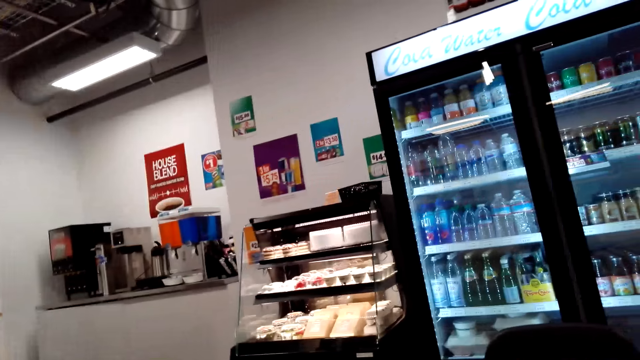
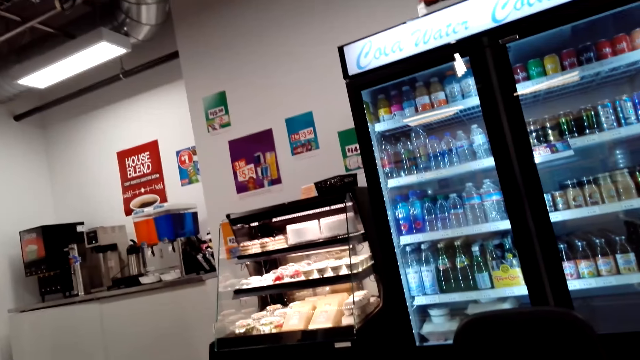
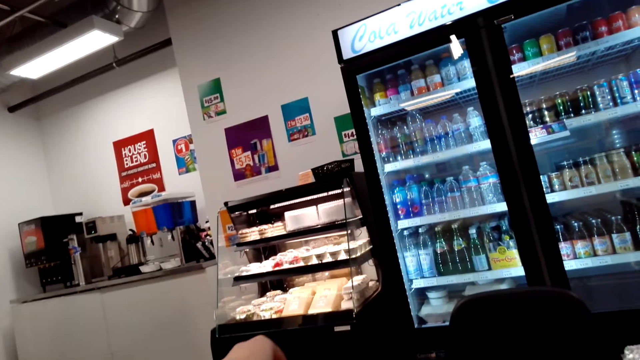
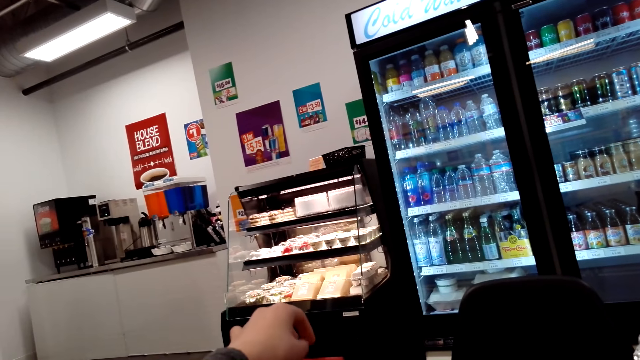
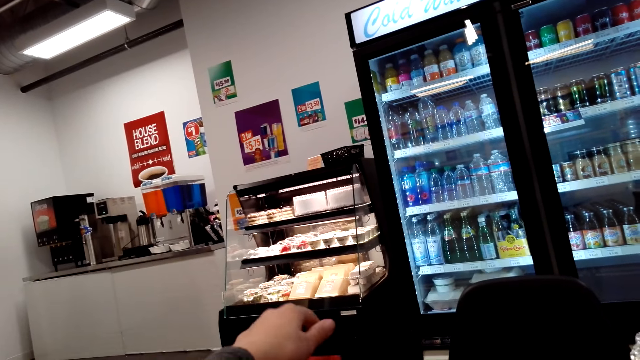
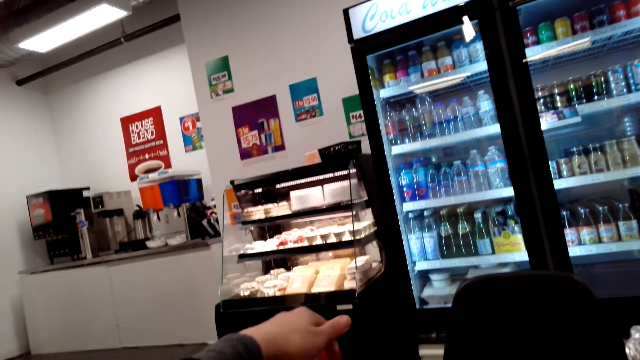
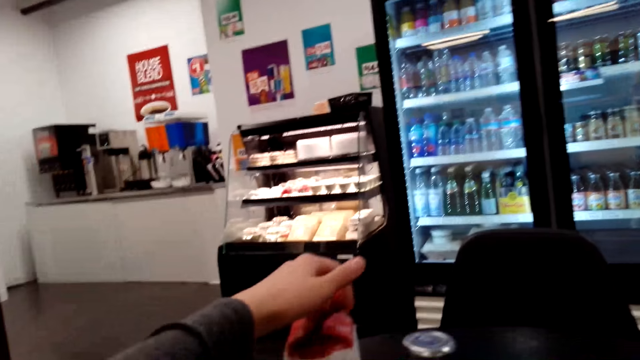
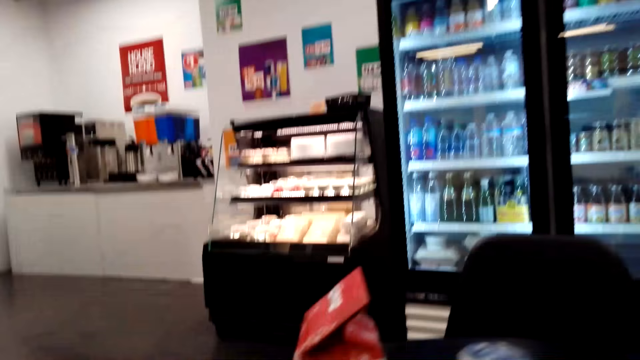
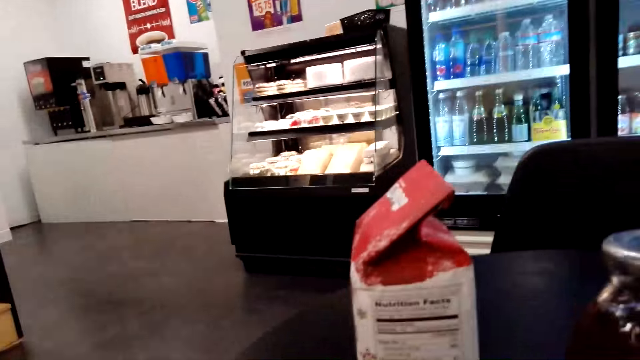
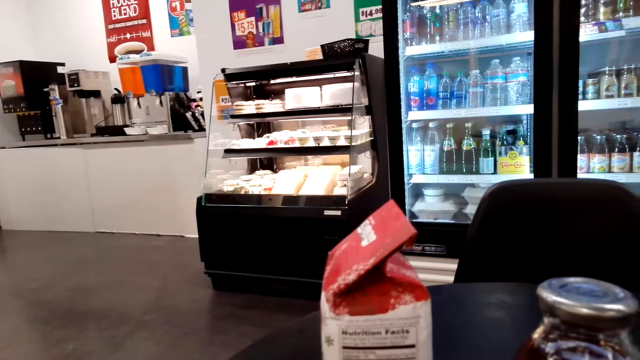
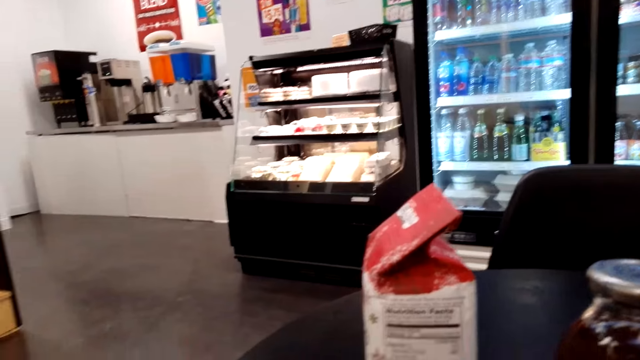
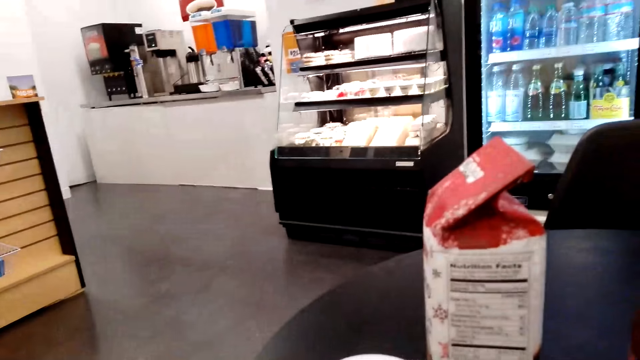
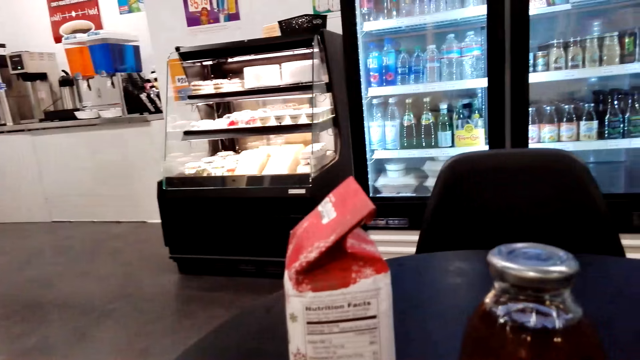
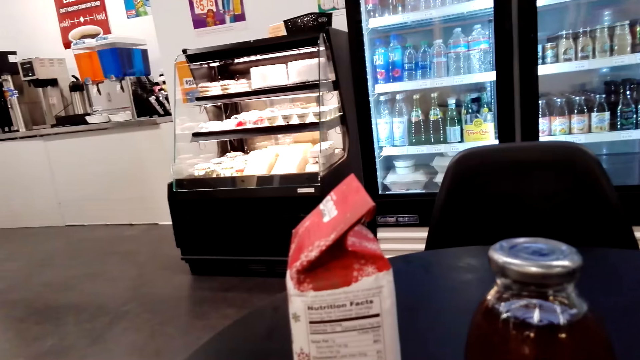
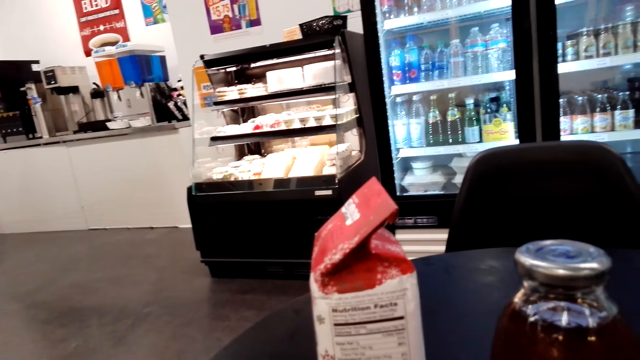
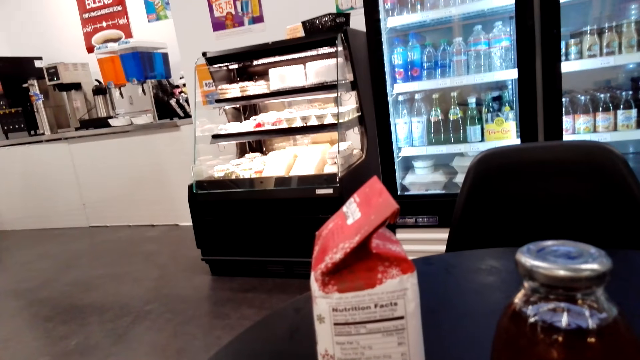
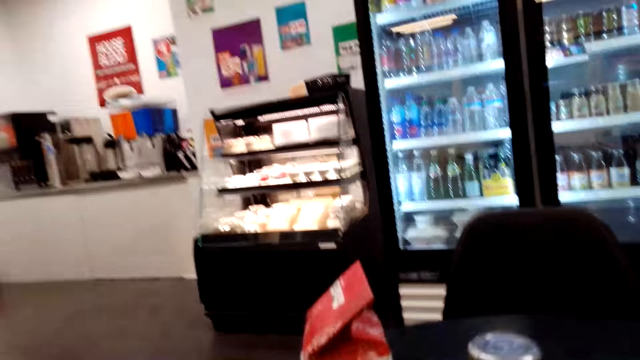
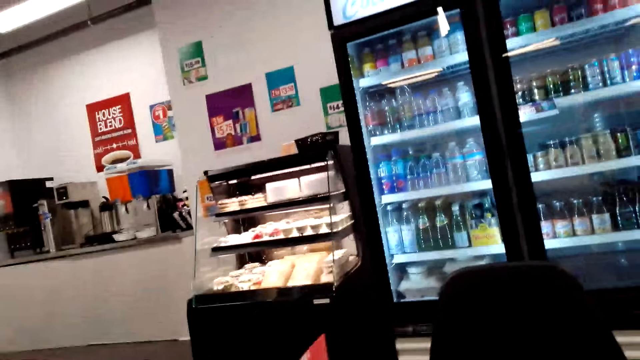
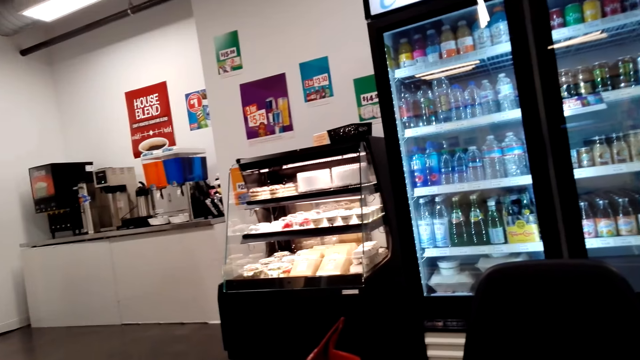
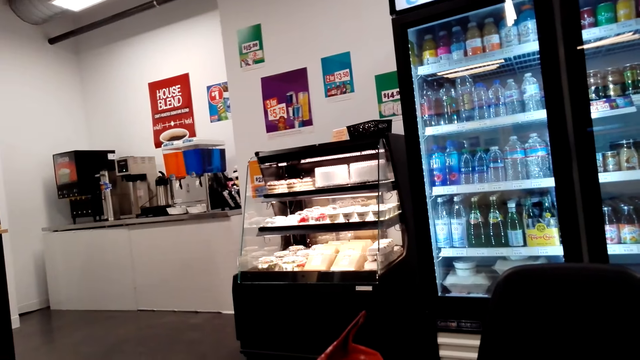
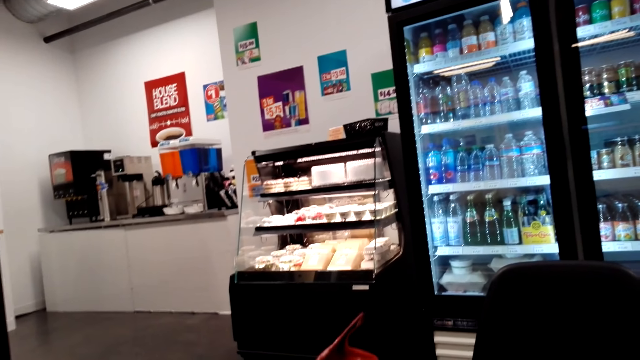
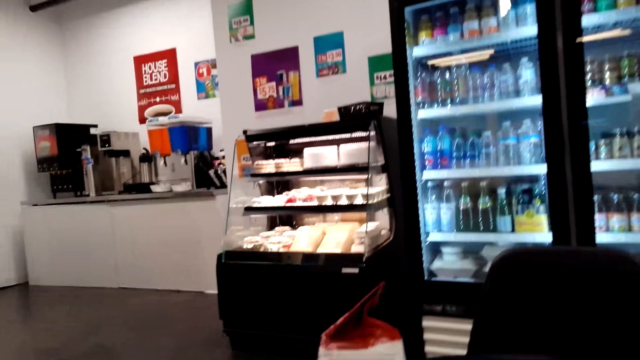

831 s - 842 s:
The camera wearer touches the package on the table. They touch the packet.

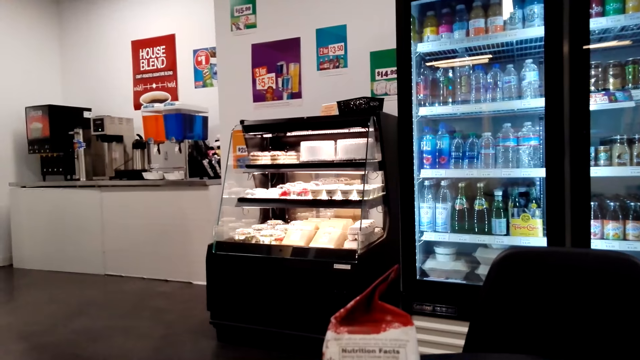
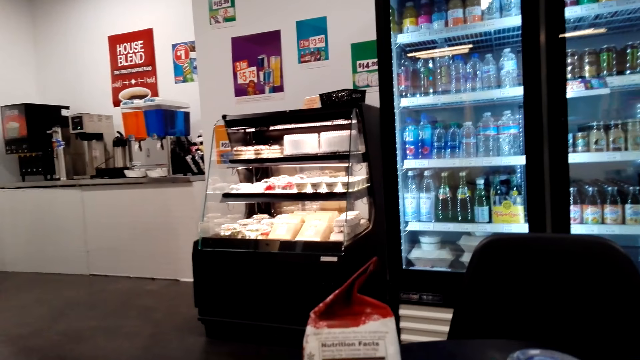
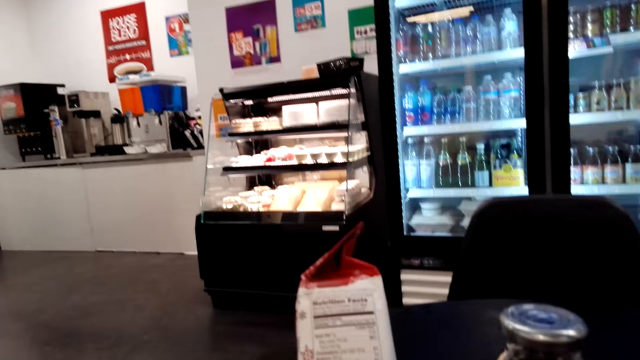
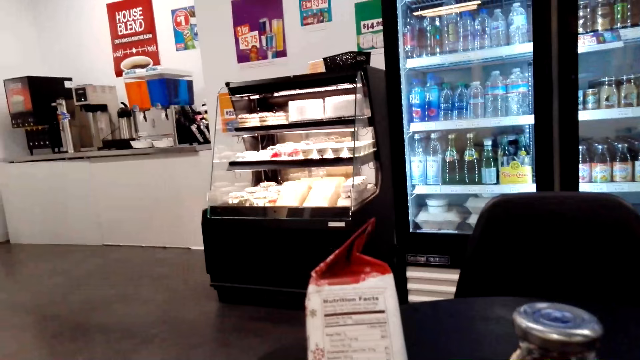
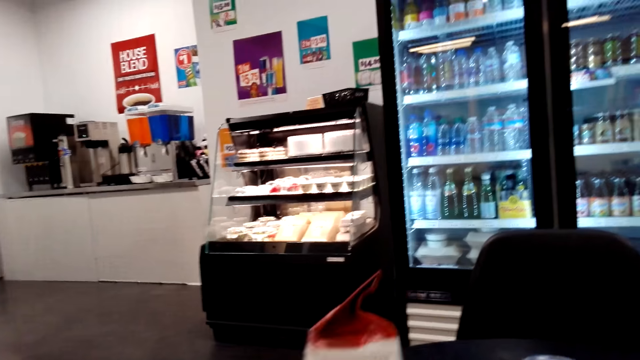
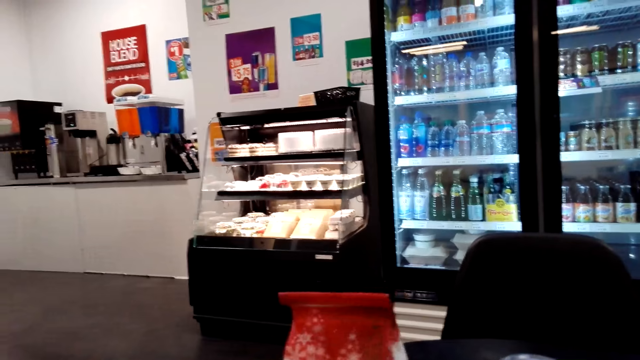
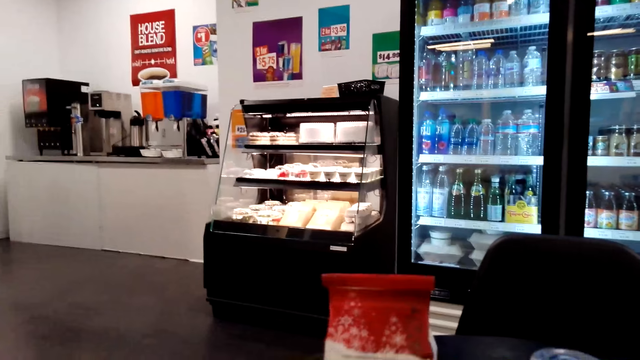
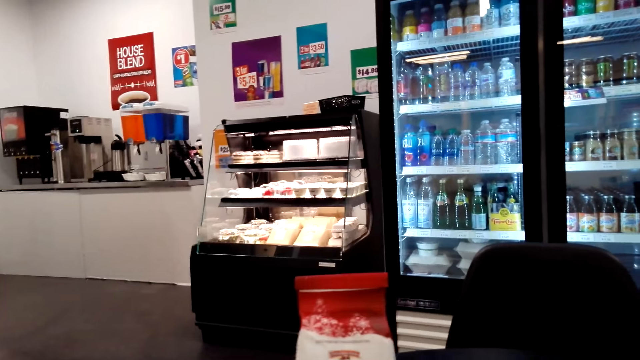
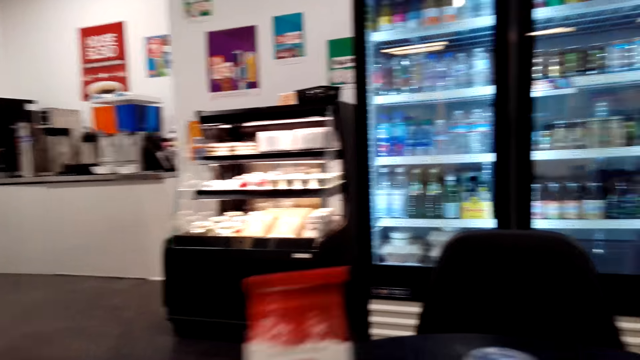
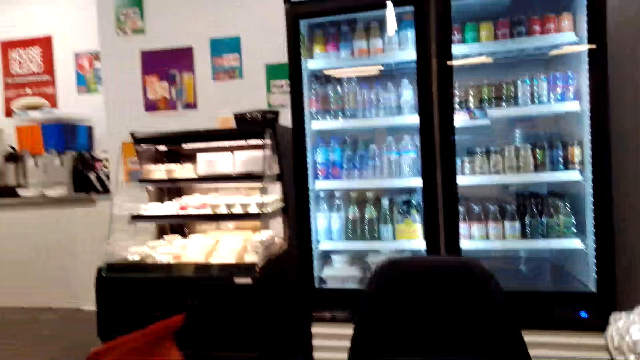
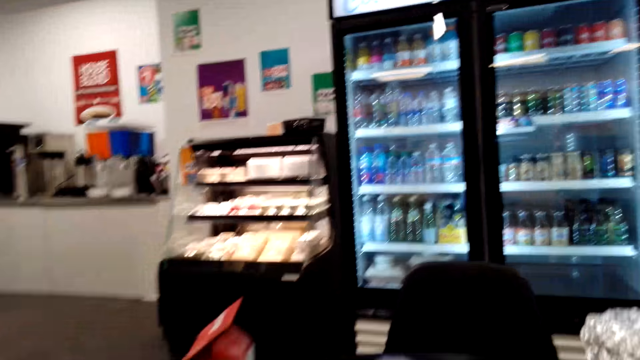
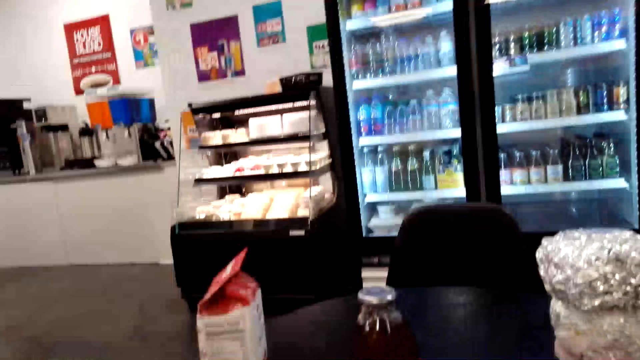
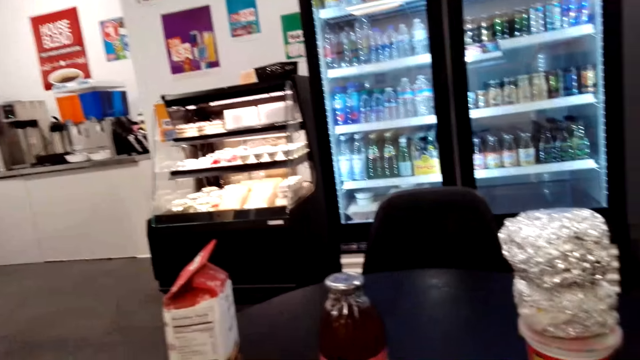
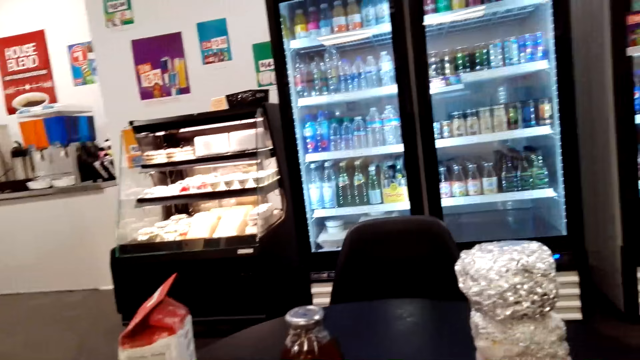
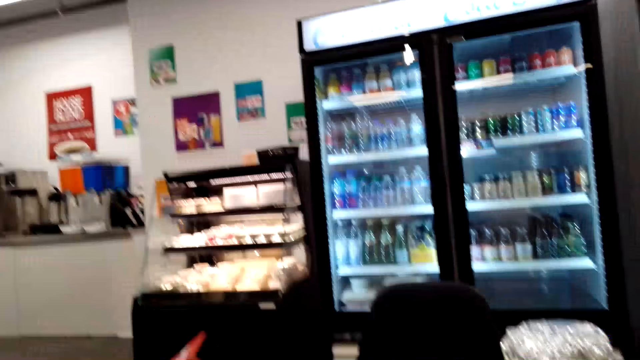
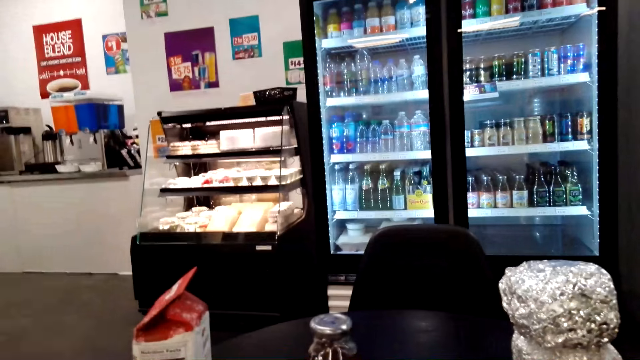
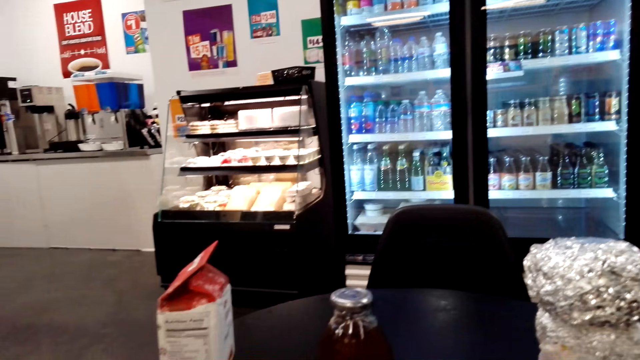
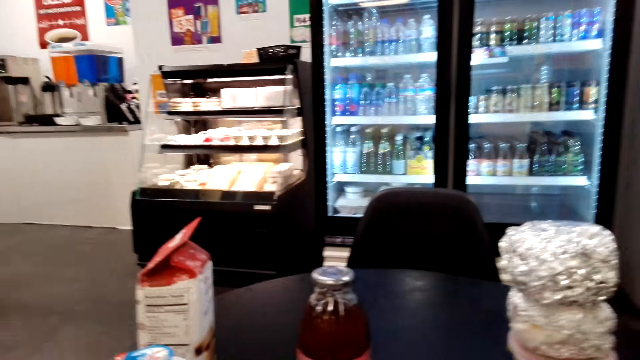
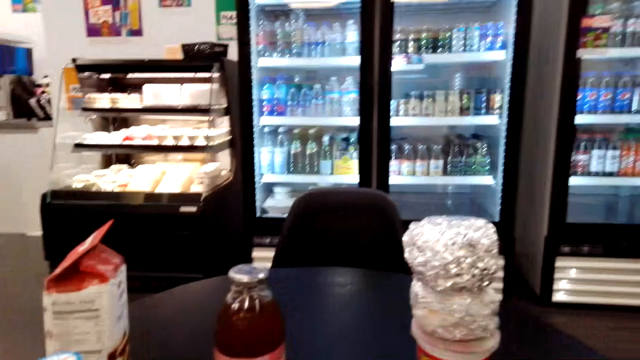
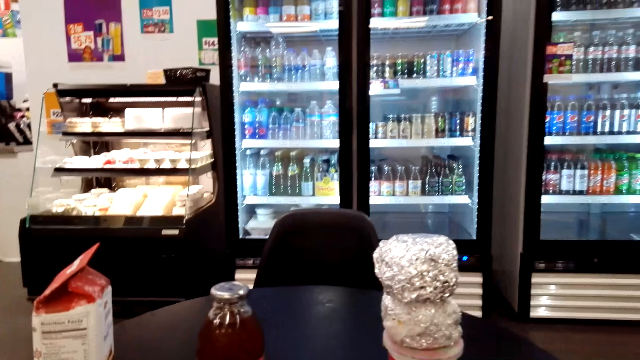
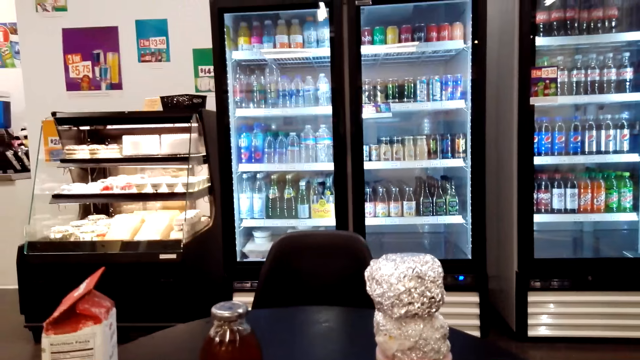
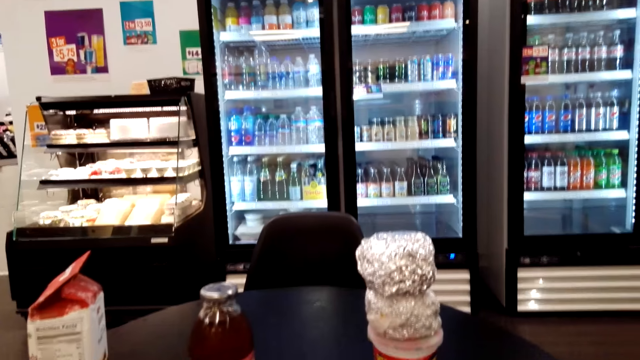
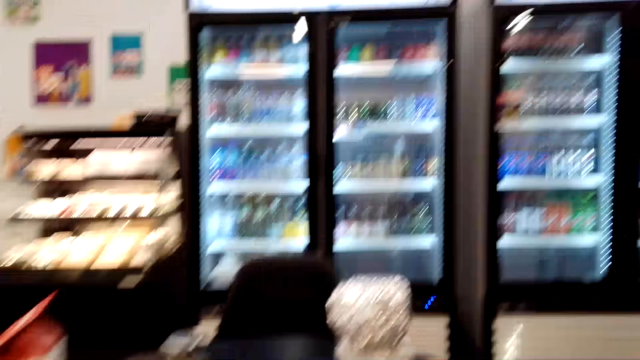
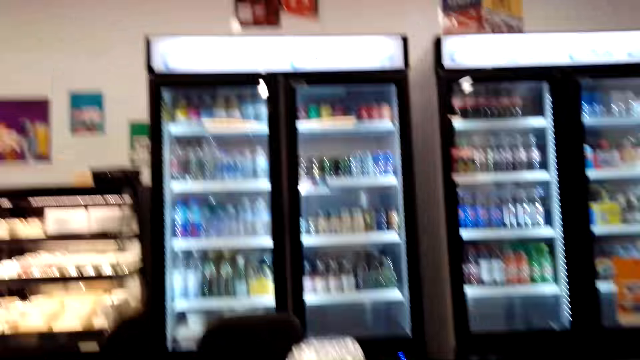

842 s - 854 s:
The camera wearer looks on the package. They turn the packet. They put the packet on the table.
